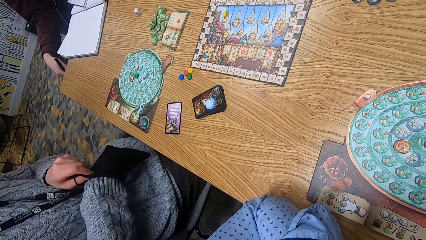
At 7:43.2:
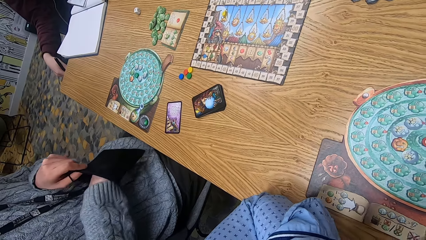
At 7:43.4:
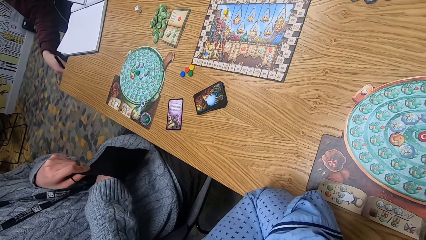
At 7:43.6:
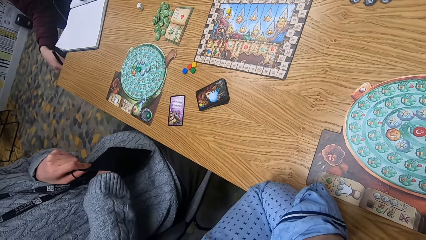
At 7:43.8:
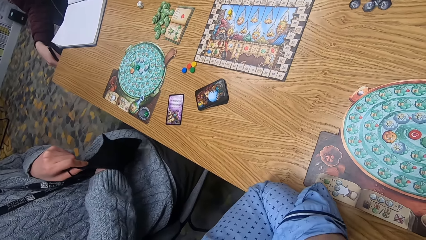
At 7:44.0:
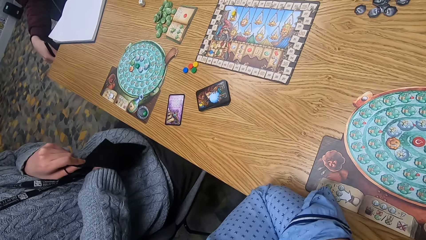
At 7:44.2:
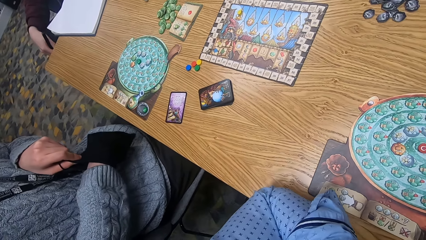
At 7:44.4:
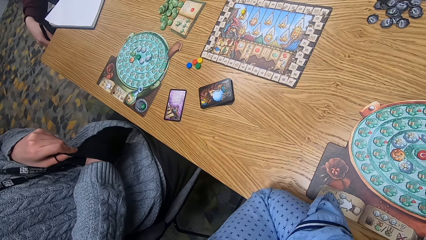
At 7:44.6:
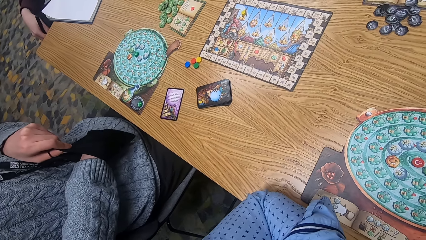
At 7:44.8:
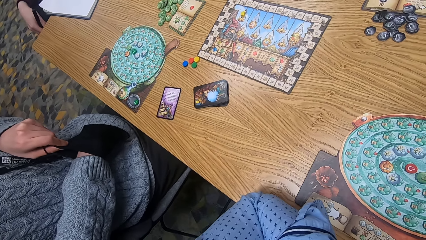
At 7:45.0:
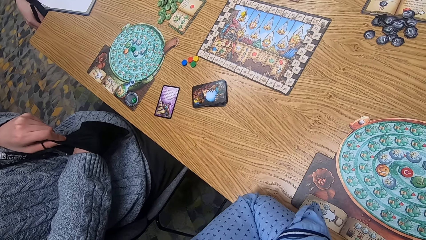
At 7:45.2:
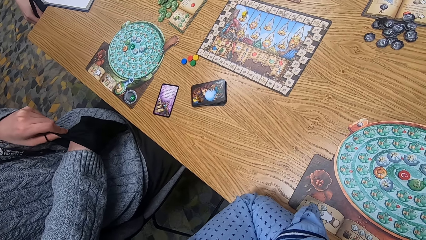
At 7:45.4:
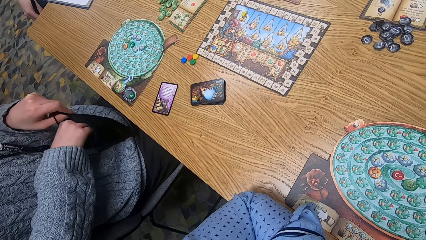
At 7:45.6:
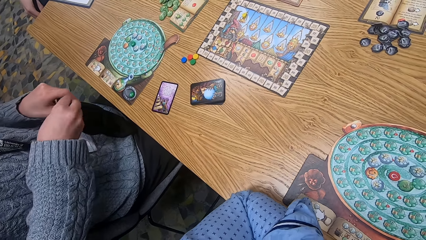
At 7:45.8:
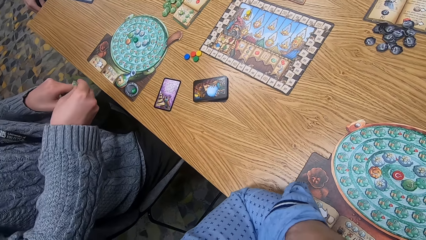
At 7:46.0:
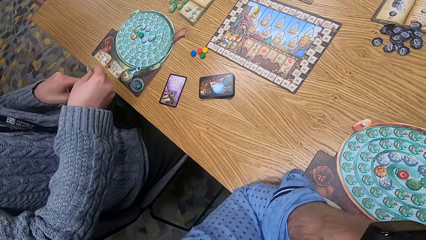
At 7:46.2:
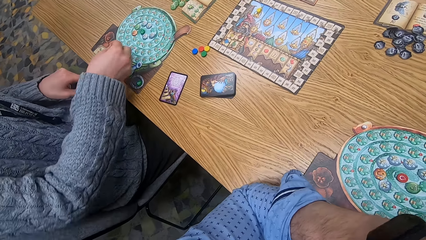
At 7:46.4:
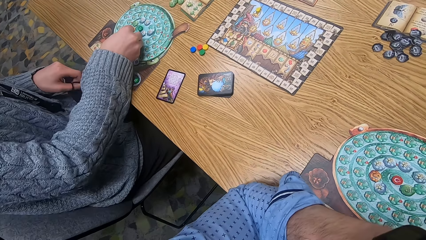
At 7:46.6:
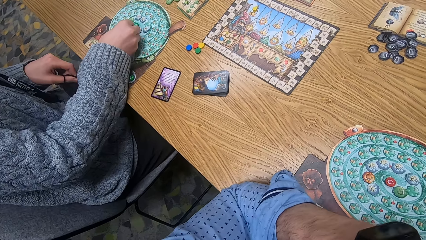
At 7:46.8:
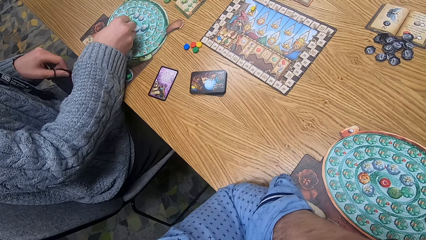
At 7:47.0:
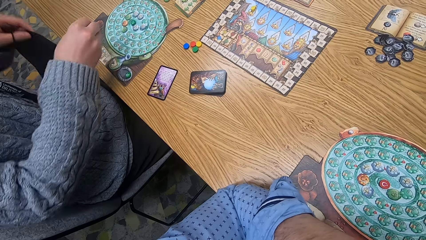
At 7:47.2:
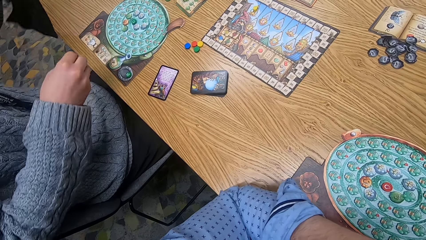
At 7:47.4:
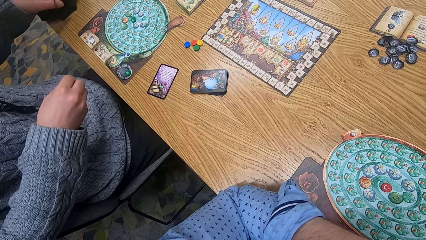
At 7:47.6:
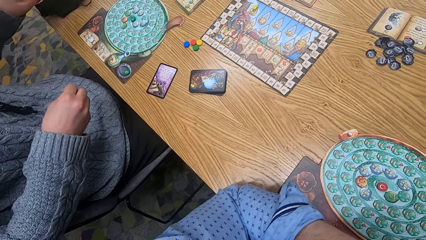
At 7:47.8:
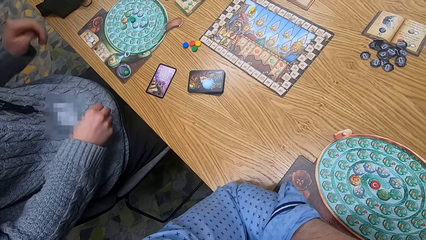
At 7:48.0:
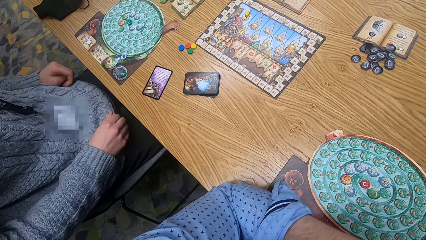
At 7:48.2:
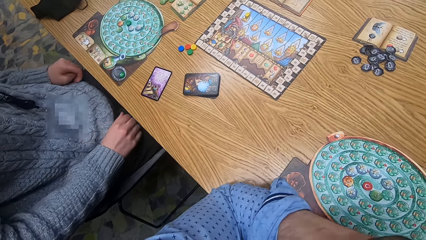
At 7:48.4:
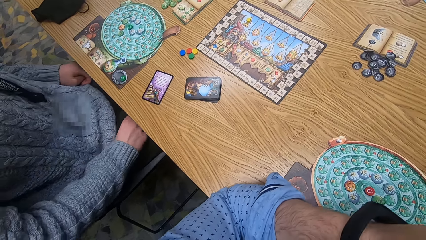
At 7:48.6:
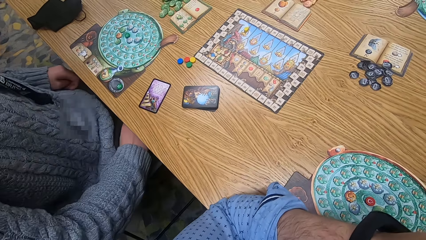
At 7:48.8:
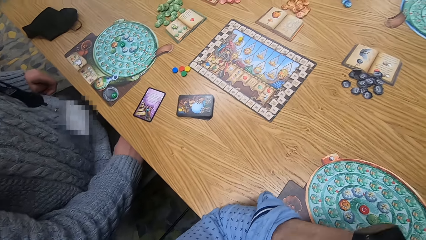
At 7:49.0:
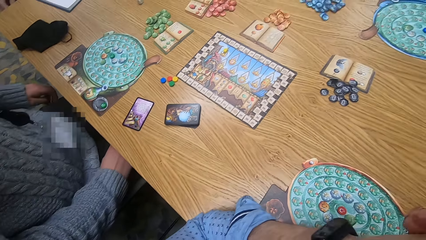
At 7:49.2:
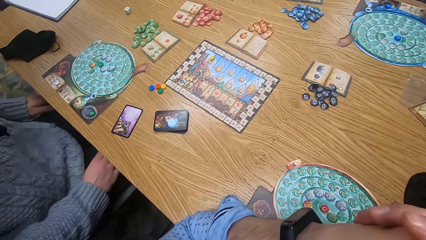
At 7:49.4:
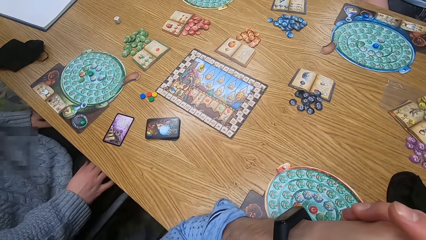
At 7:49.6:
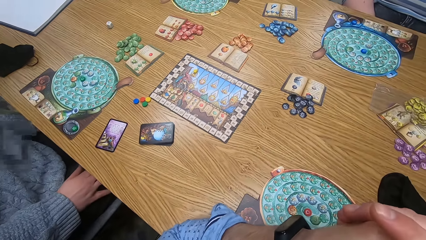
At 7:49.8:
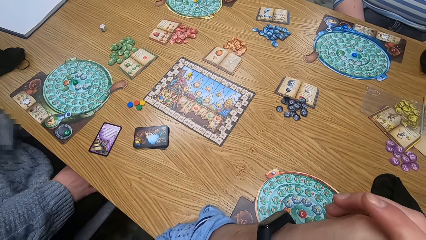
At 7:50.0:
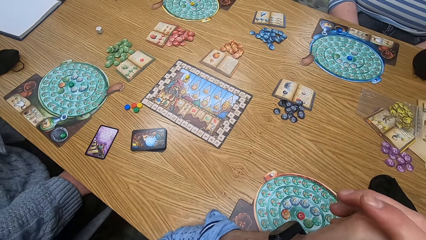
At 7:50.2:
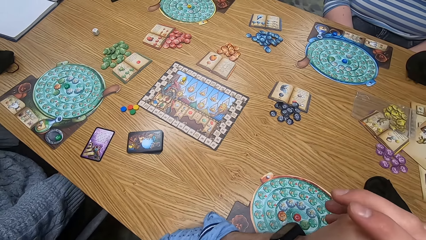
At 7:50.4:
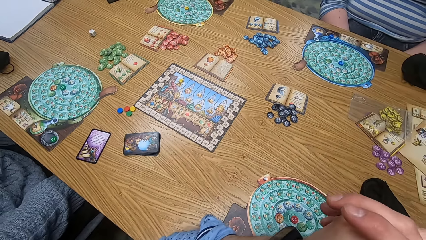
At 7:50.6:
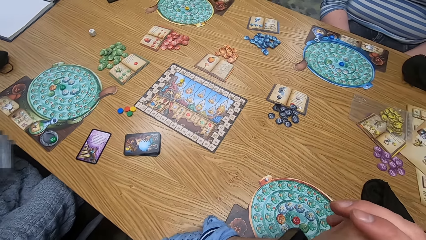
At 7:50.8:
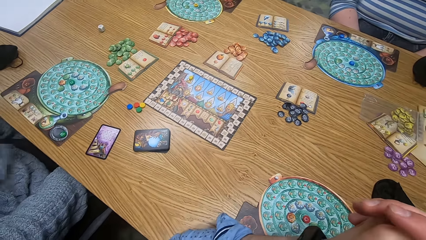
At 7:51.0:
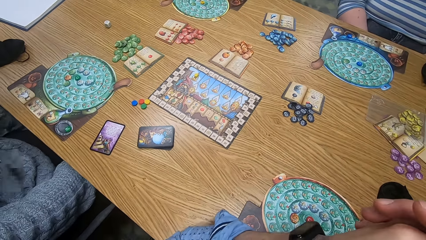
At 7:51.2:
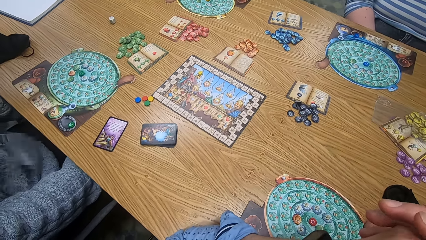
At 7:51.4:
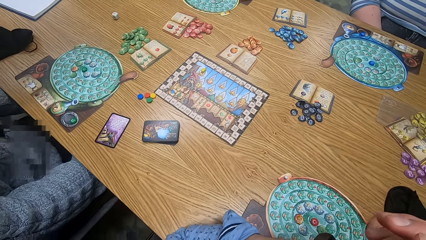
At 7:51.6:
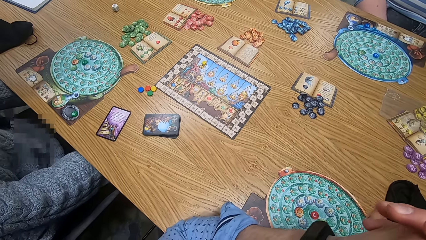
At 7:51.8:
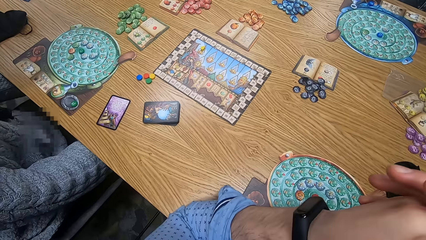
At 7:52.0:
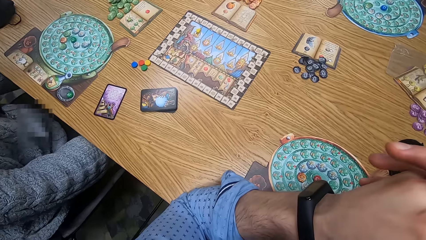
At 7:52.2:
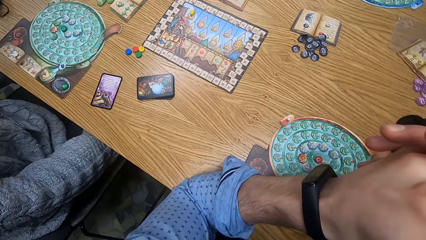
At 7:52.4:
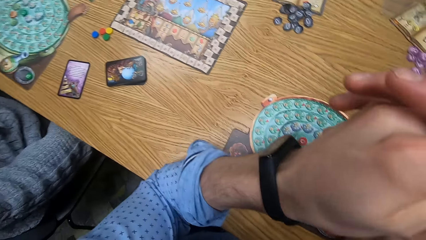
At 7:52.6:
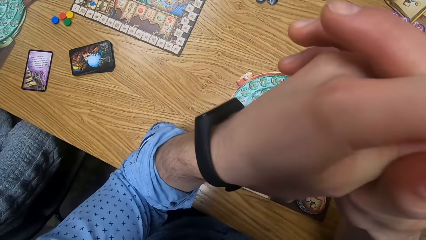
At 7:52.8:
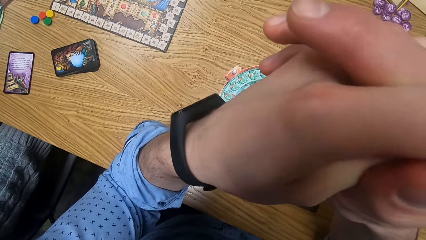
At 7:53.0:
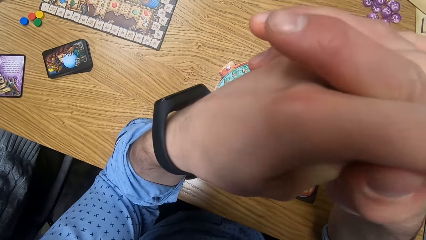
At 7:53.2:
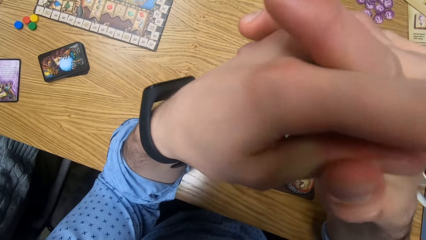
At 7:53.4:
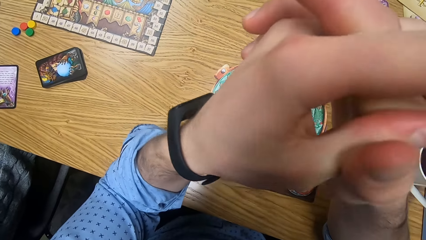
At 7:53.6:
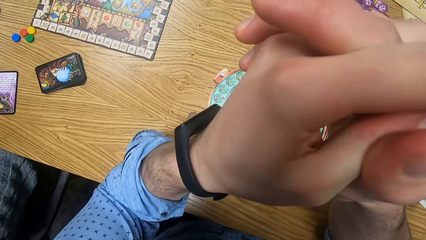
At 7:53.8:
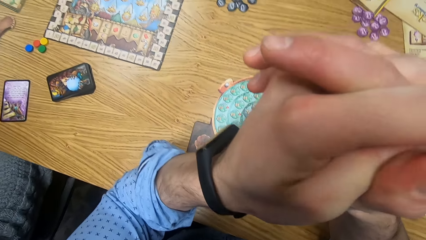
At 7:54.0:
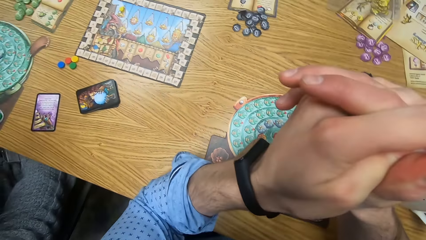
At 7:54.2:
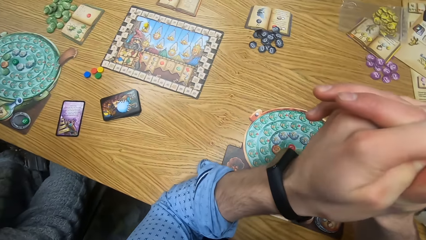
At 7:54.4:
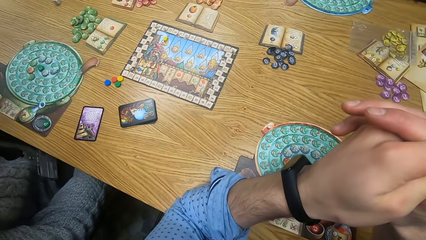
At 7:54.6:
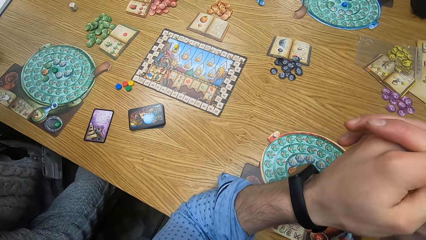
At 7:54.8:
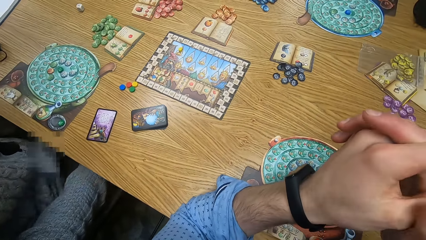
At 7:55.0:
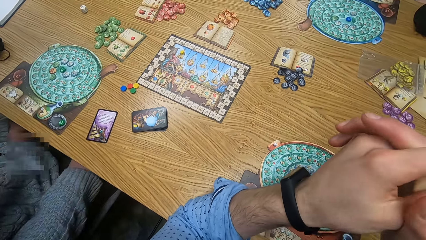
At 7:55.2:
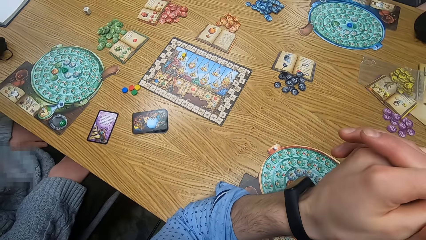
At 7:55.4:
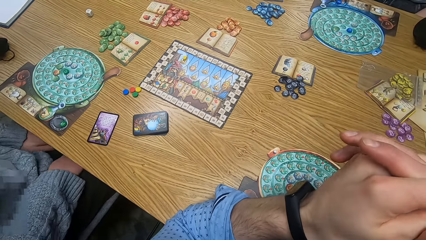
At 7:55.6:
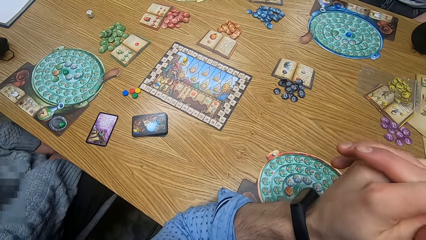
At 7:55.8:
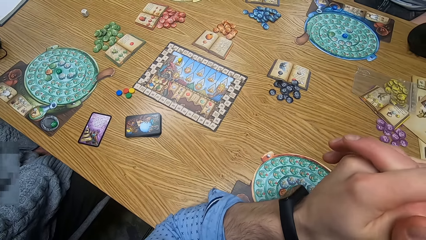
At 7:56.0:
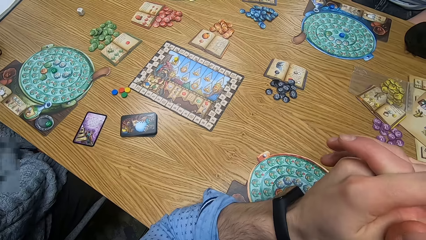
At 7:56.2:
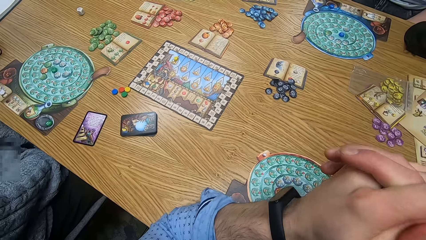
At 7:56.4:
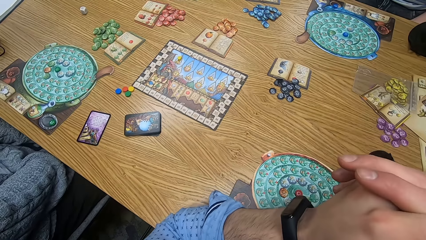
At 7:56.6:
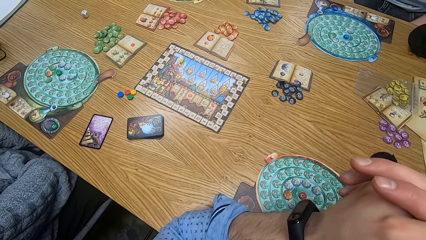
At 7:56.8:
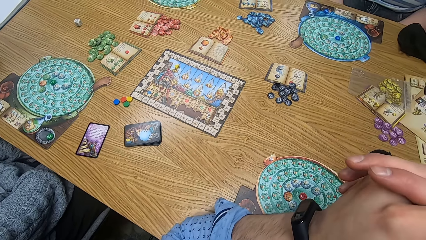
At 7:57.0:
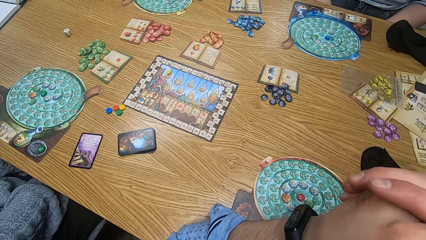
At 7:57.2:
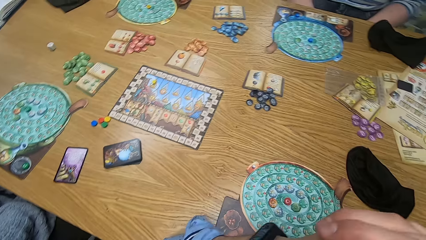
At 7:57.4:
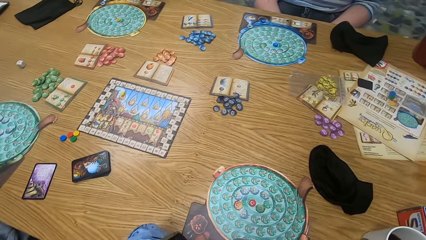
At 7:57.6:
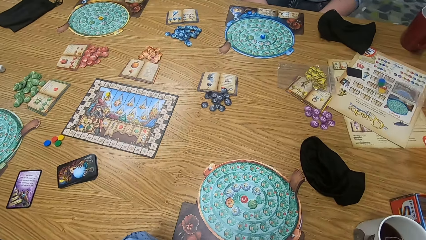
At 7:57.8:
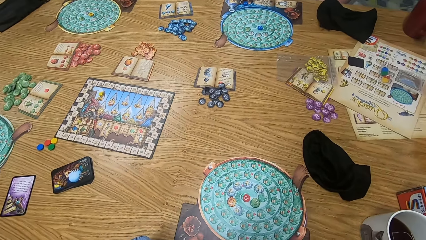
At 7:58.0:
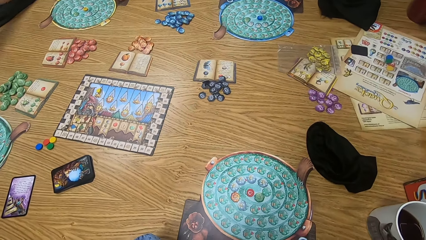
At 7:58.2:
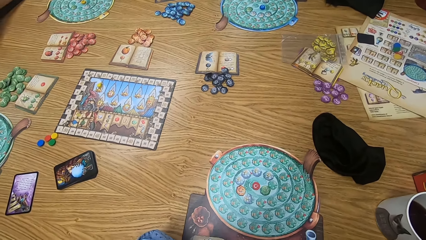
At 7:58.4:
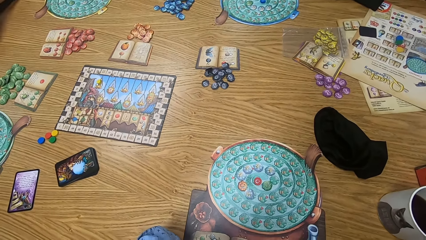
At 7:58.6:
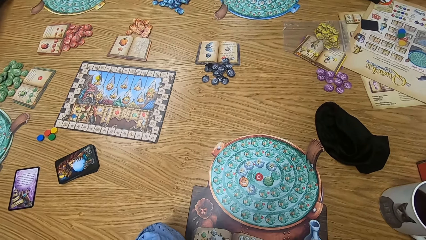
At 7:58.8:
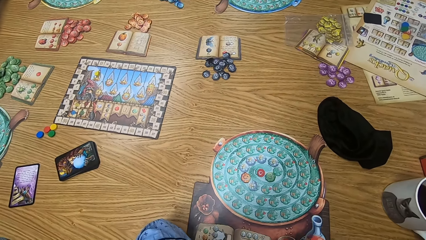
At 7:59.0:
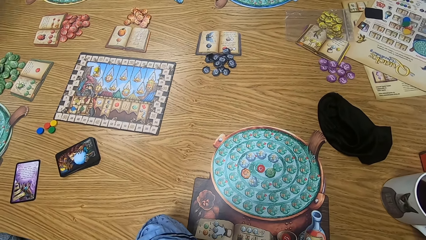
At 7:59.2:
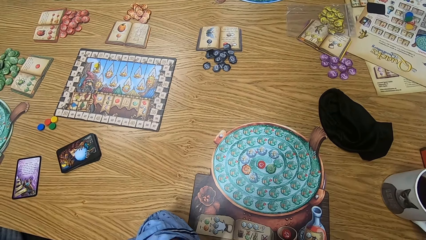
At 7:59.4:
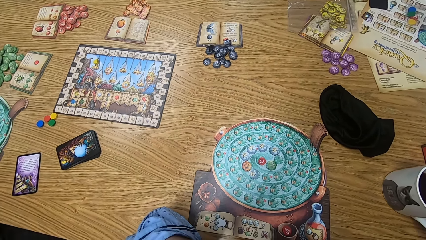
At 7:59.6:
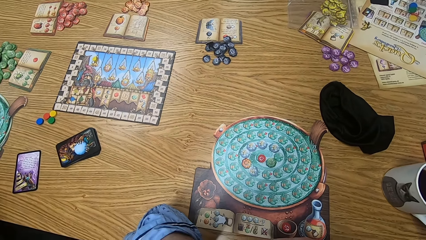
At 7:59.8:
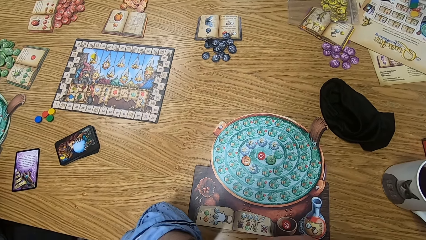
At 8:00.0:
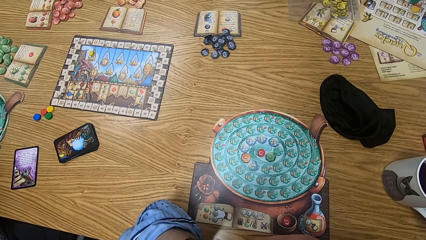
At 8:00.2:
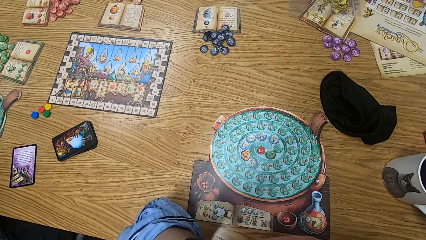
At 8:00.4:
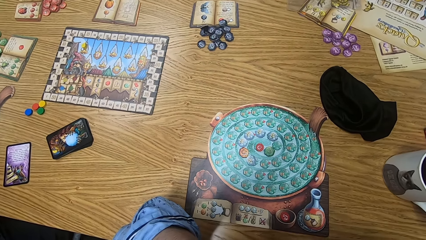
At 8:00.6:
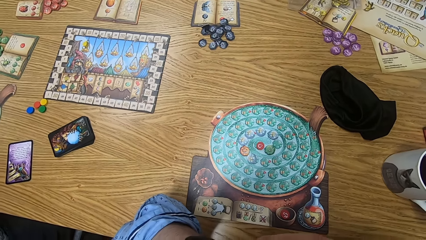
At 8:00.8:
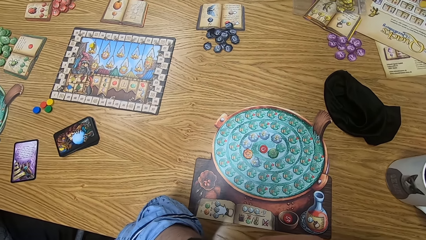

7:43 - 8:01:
The woman puts her right hand inside the player bag. She brings out a chip from the player bag with her right hand. She places the chip on the player board on the table with her right hand. She places the player bag on the table with her left hand. A man picks up the dice from the table with his right hand.
